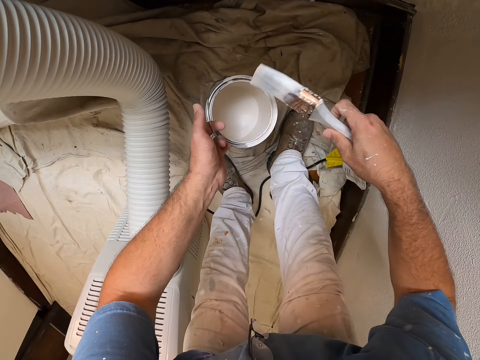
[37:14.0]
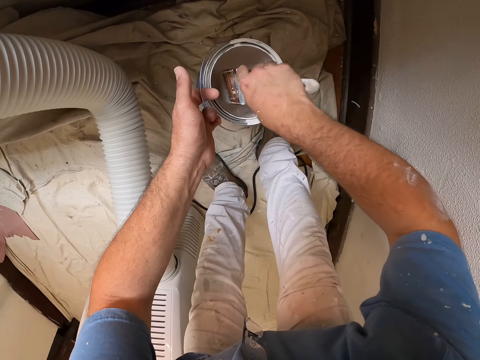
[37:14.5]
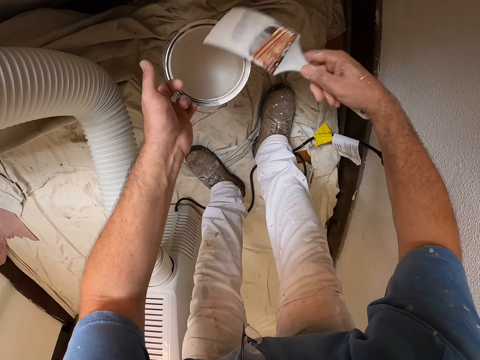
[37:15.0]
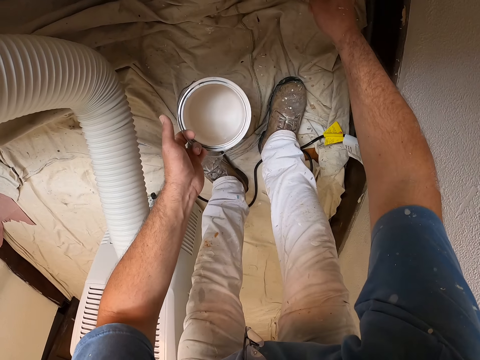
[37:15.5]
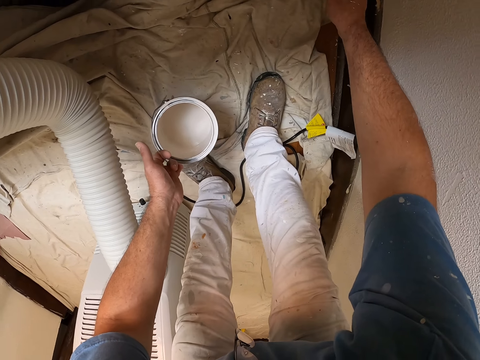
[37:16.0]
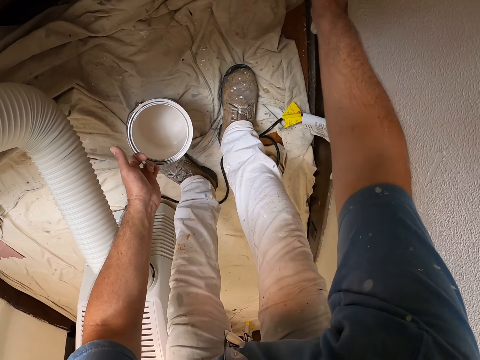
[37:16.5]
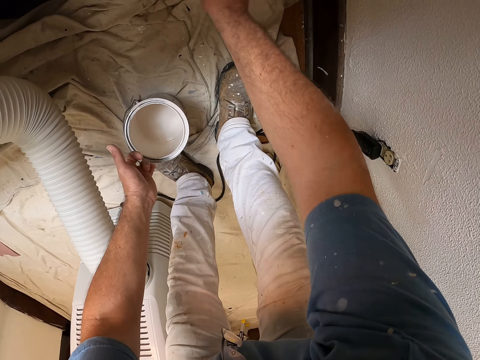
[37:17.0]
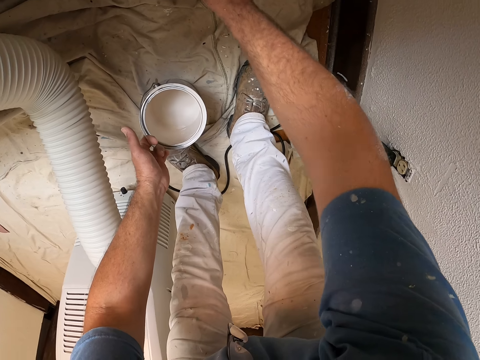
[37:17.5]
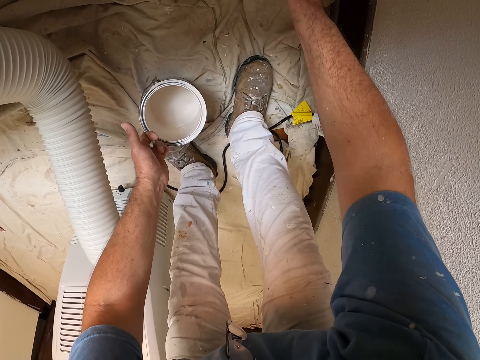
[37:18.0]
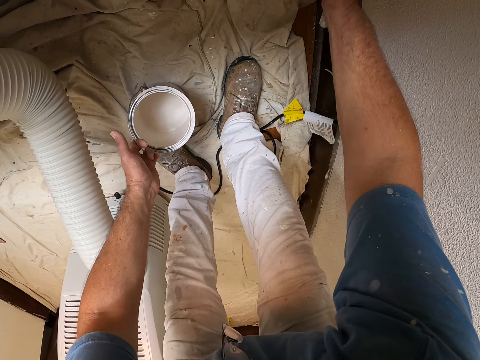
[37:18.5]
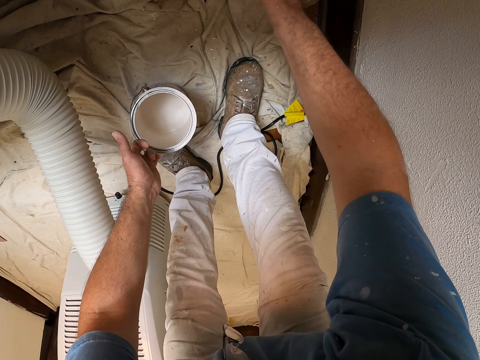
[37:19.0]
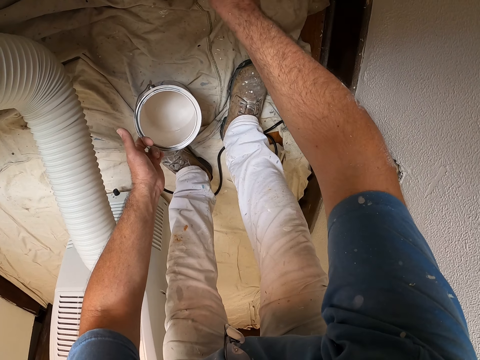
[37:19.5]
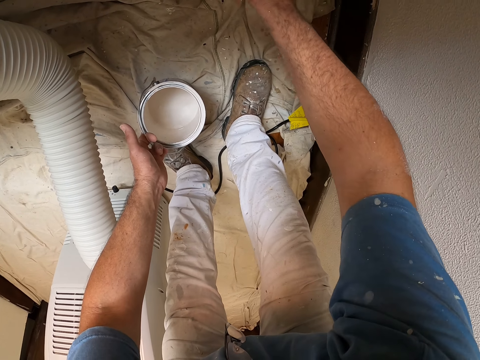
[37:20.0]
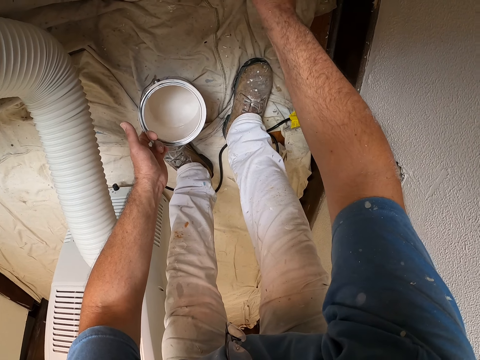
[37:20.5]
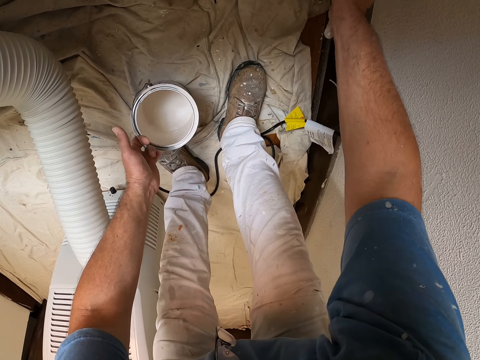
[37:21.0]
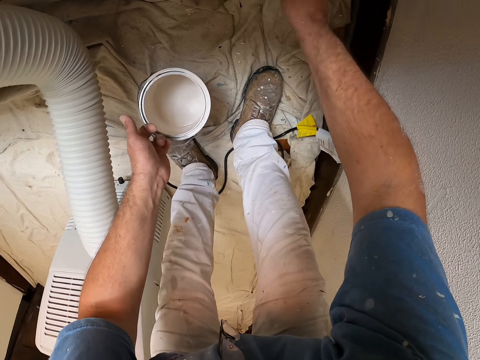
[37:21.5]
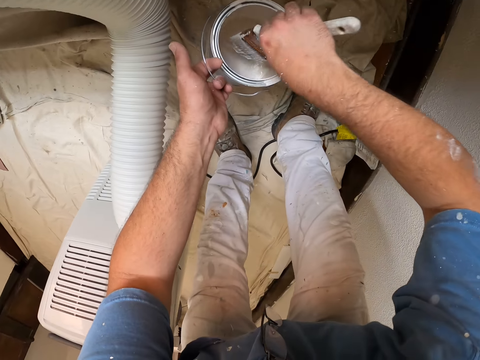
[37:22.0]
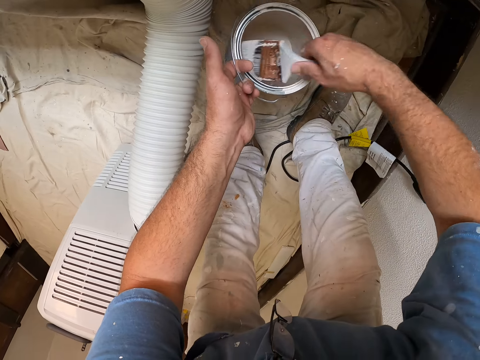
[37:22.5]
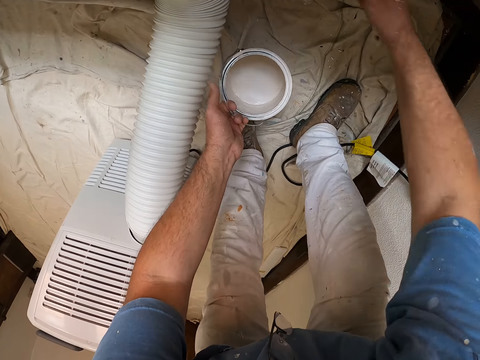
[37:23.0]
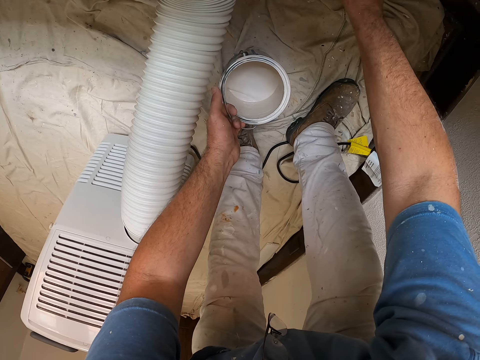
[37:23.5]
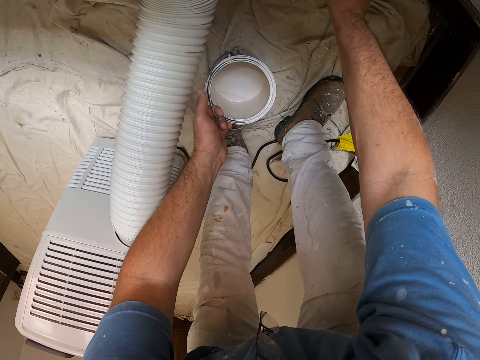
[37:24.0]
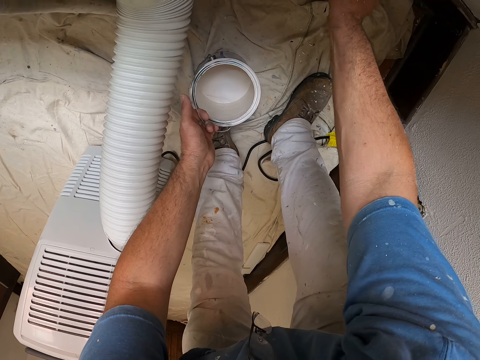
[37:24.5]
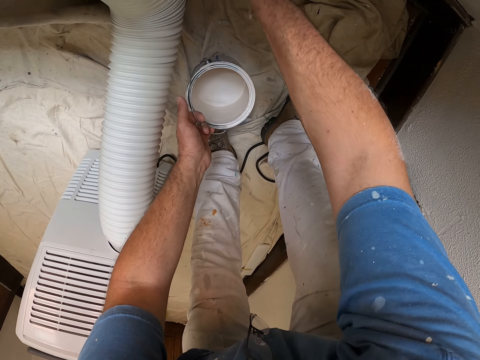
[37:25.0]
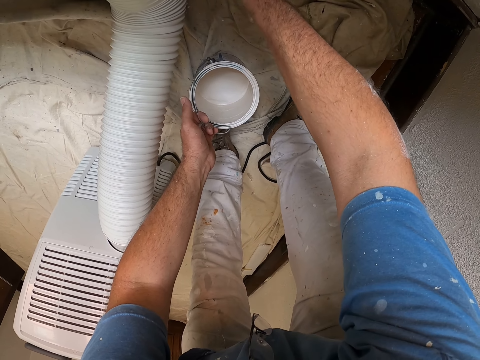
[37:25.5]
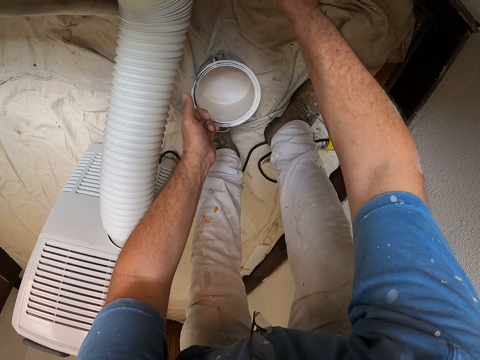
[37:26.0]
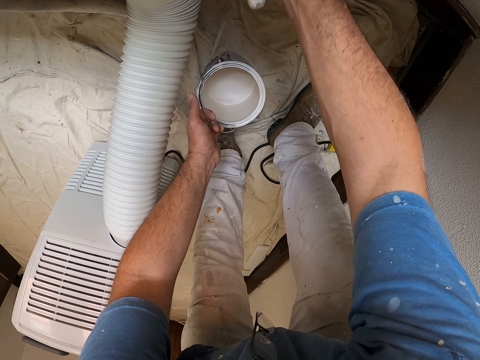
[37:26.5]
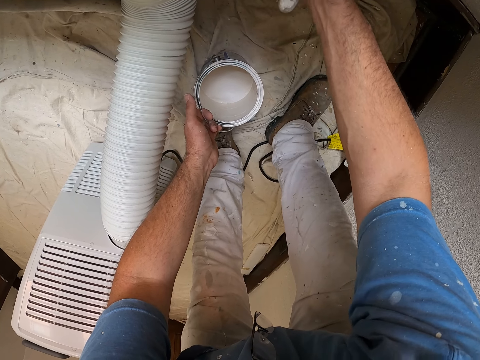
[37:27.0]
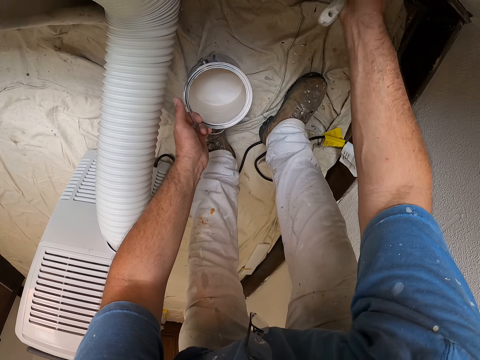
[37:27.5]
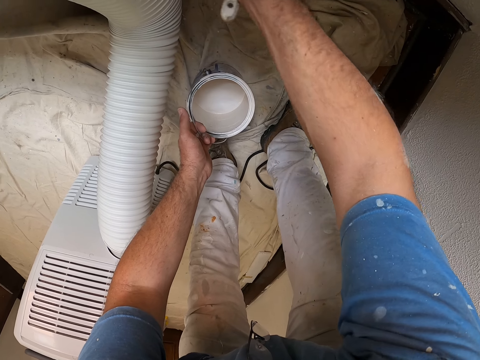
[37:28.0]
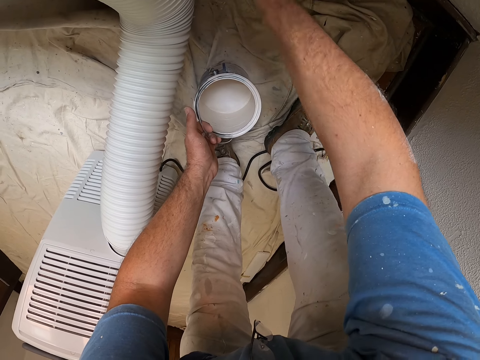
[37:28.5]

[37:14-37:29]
The camera wearer dips the paint brush into the paint bucket. They paint the wall with the paint brush. They dip the paint brush into the paint bucket. They paint the wall with the paint brush.

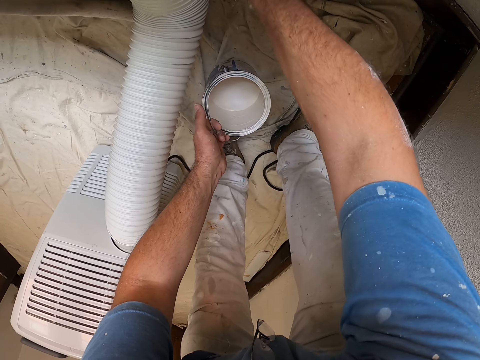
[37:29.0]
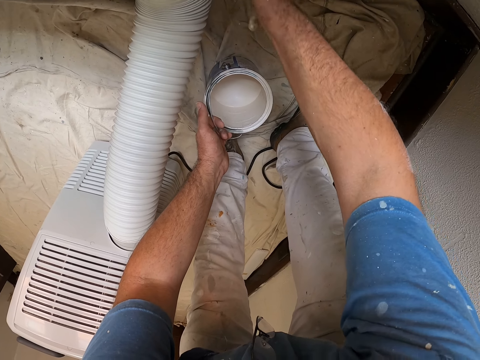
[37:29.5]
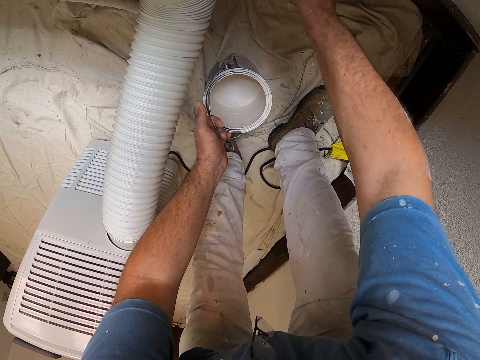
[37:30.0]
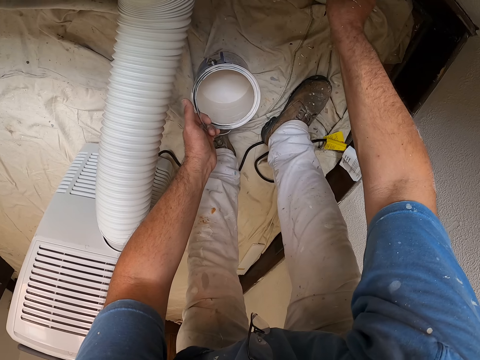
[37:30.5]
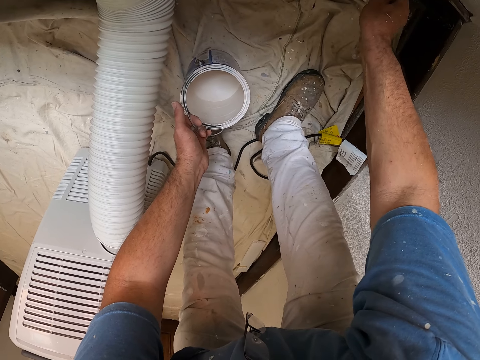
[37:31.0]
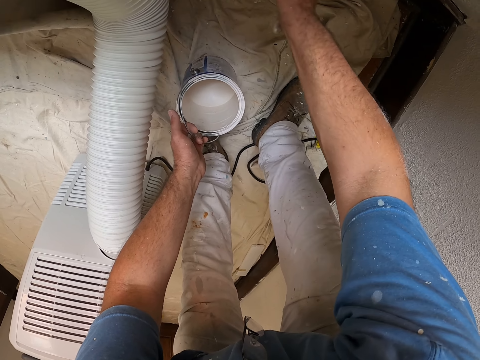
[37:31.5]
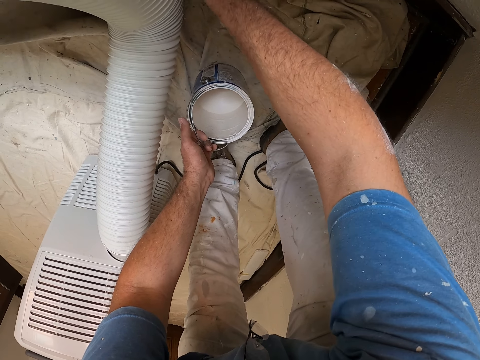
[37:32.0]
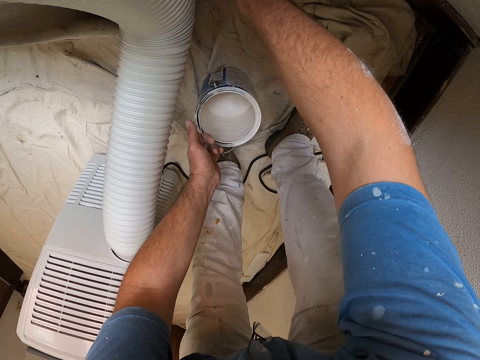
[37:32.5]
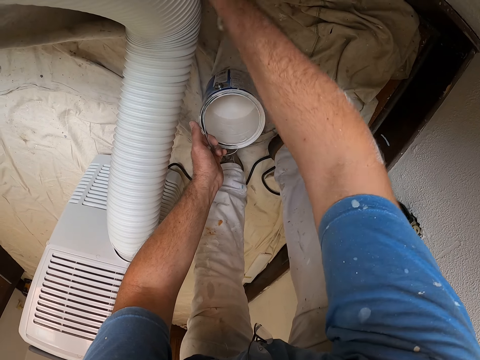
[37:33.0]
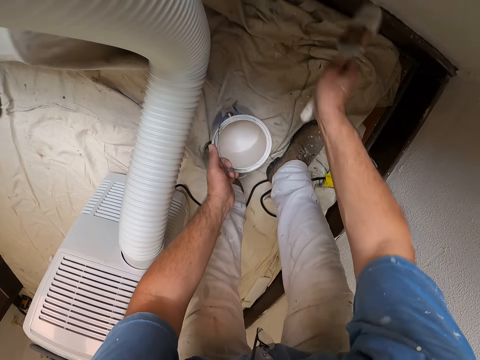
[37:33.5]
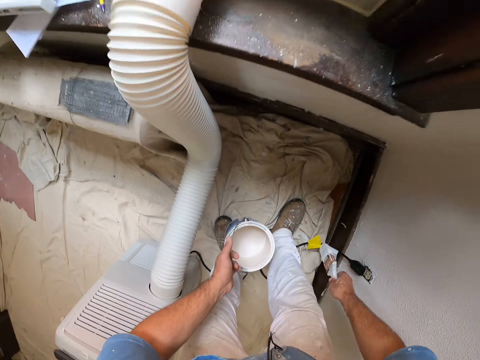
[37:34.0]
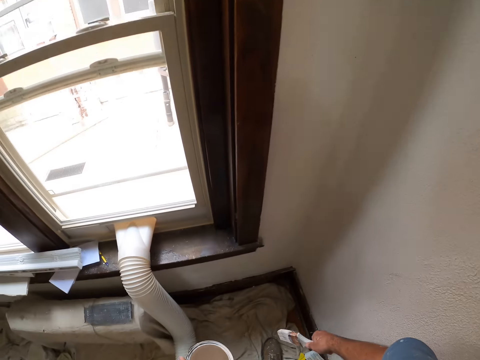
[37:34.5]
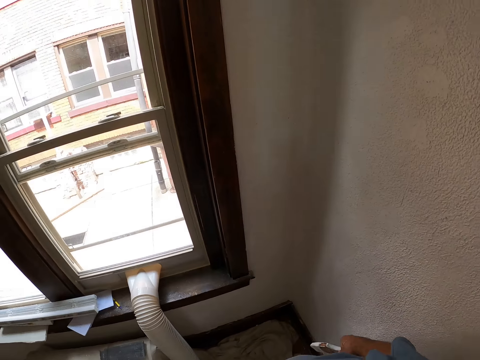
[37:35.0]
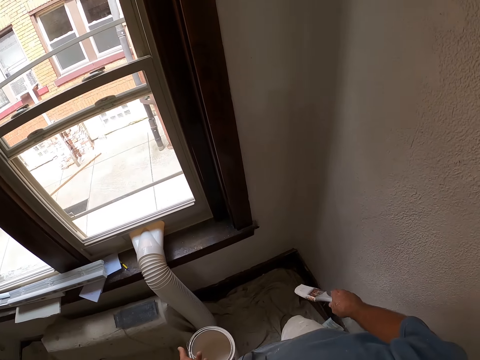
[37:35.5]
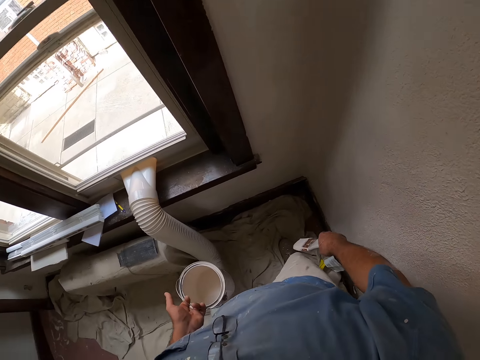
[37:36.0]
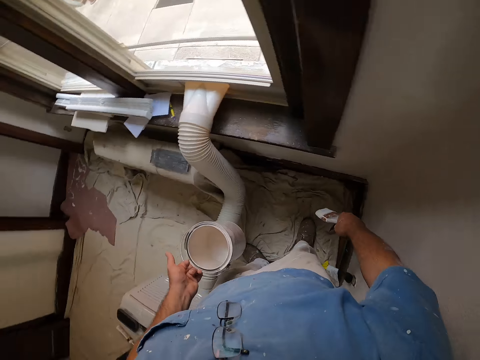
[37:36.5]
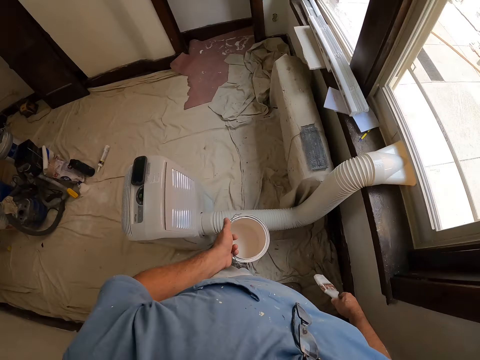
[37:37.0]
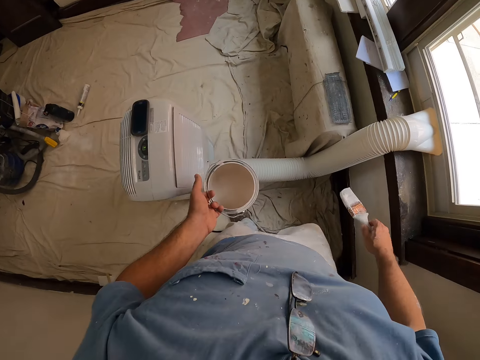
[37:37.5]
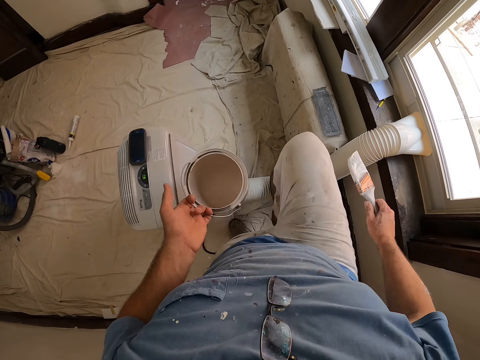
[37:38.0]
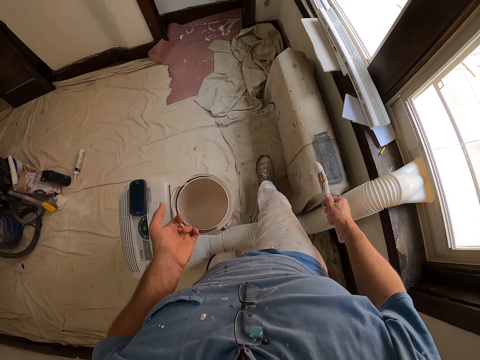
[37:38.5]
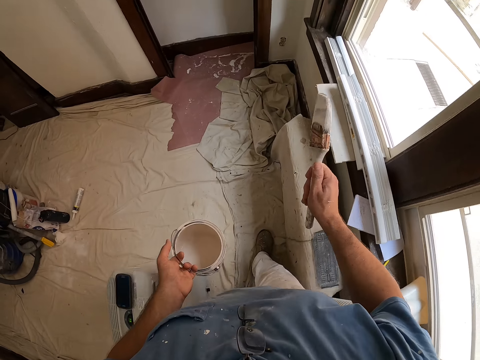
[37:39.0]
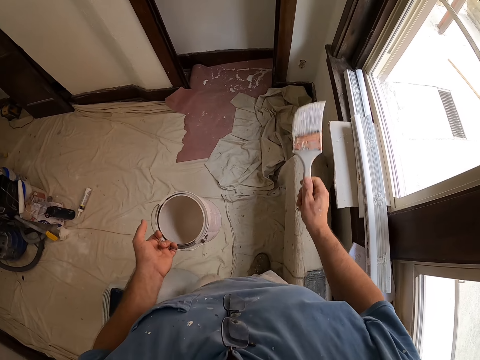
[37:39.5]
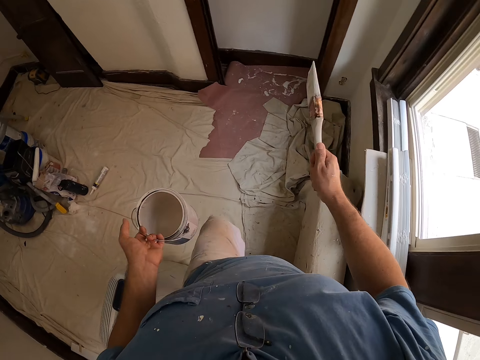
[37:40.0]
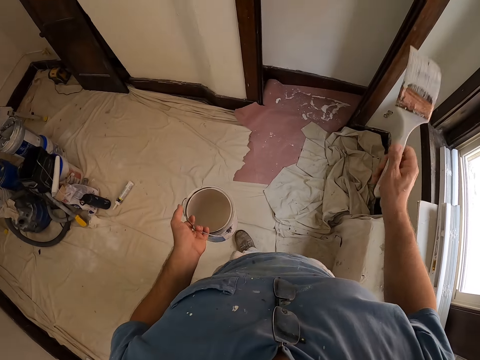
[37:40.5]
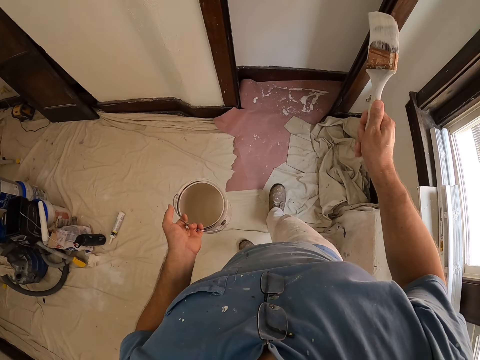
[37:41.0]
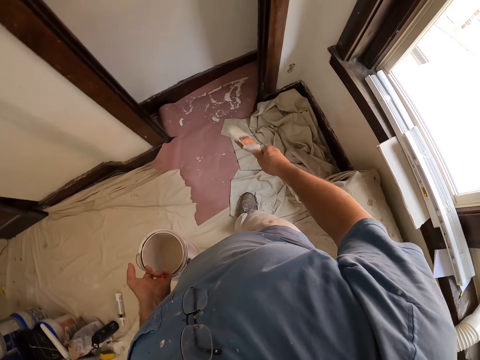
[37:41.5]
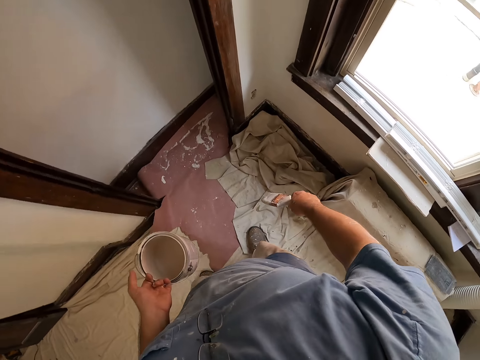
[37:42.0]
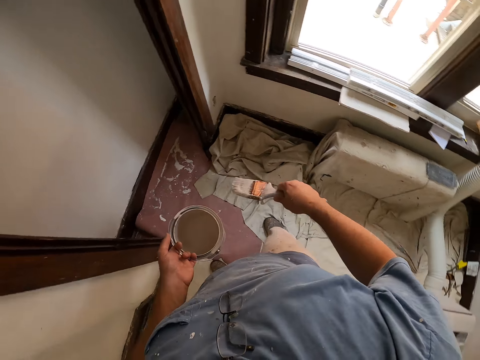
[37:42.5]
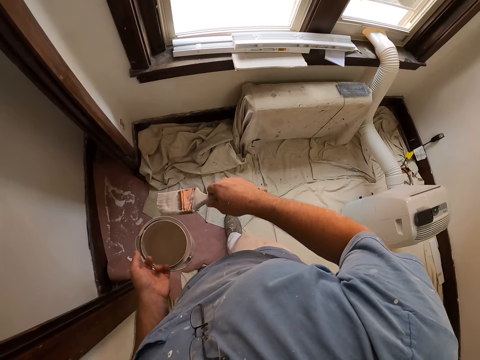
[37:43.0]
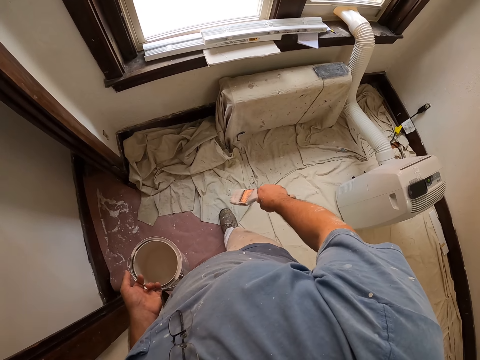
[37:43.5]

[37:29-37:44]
The camera wearer stands straight. They walk to the other side of the room. They shake the painting brush.
